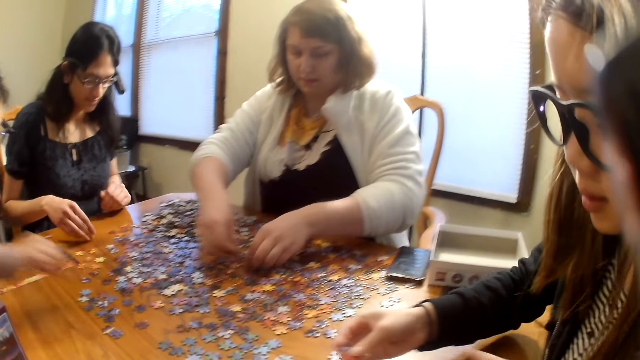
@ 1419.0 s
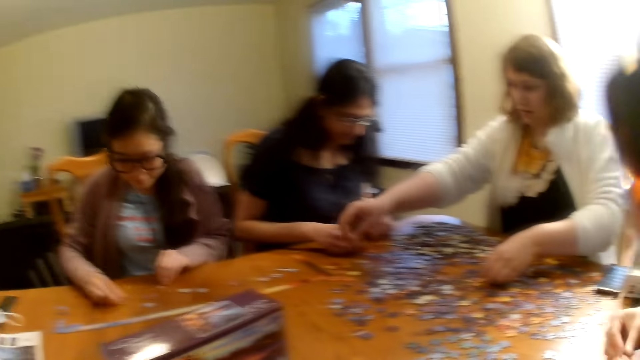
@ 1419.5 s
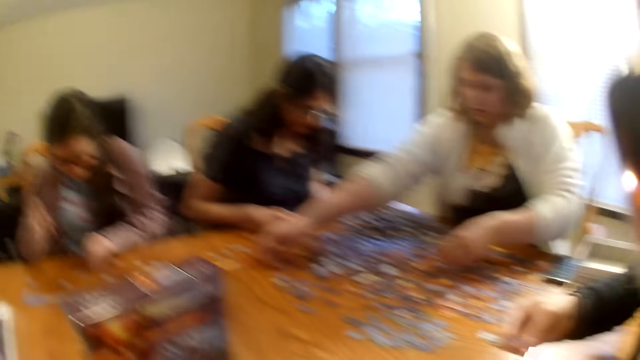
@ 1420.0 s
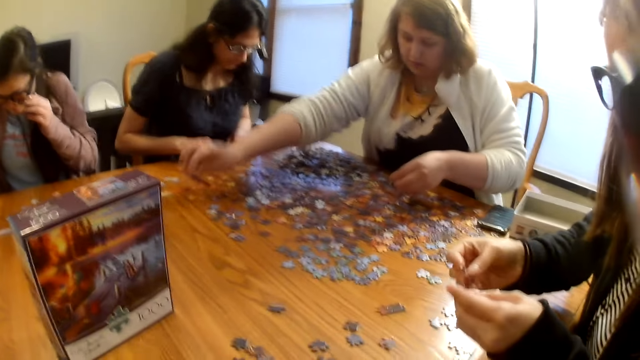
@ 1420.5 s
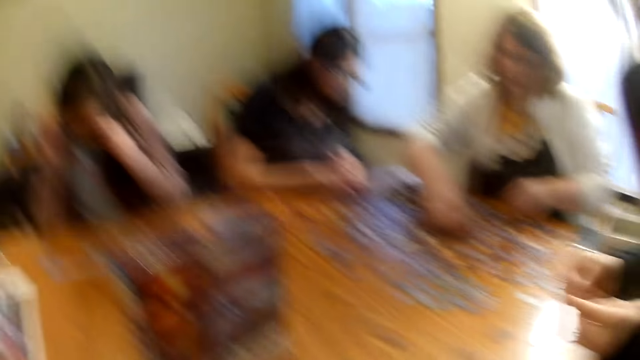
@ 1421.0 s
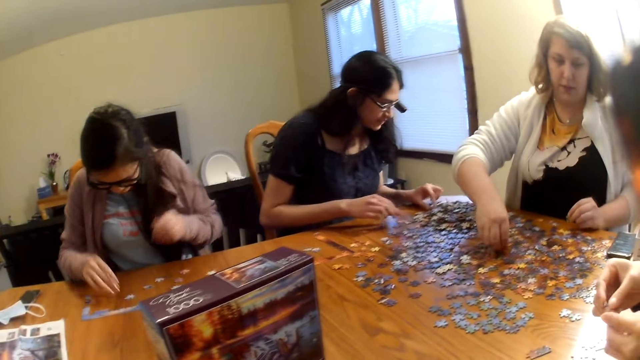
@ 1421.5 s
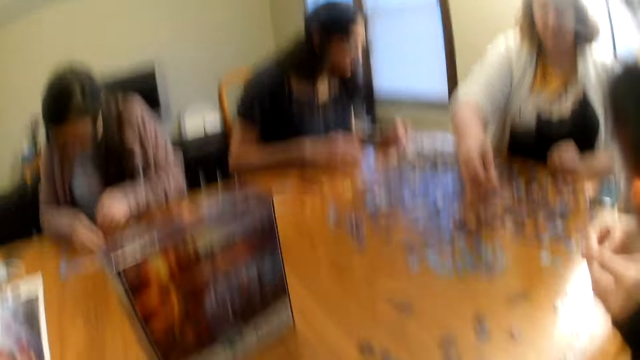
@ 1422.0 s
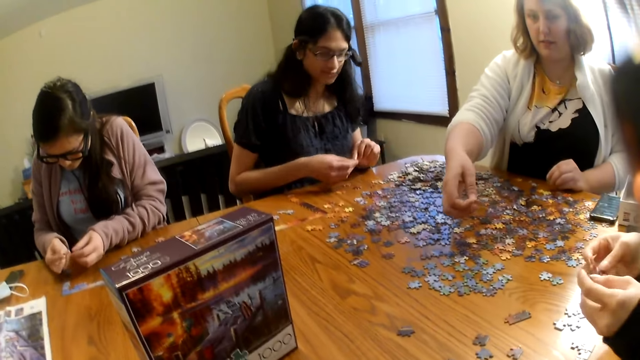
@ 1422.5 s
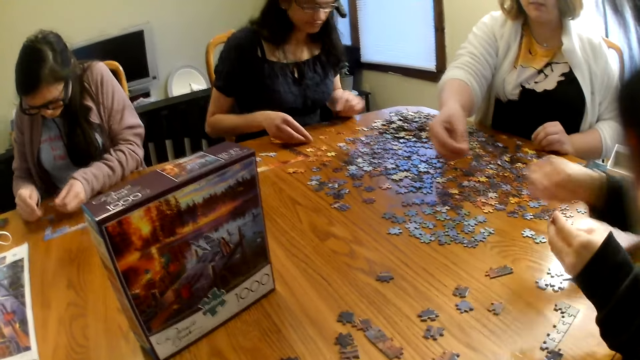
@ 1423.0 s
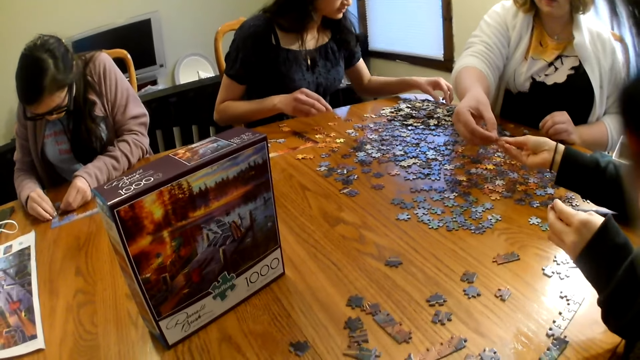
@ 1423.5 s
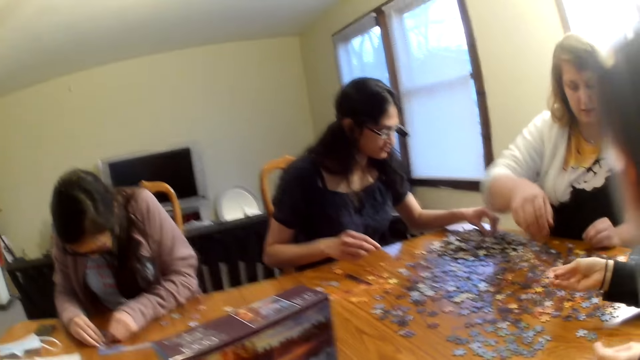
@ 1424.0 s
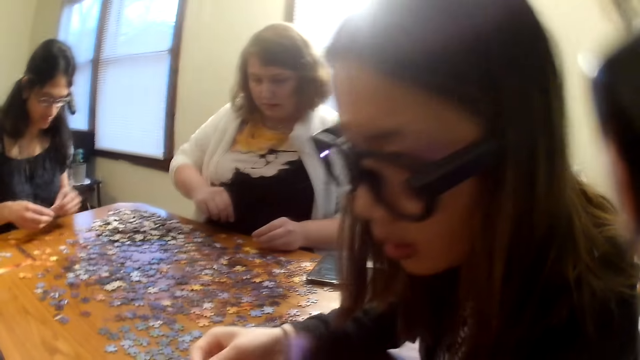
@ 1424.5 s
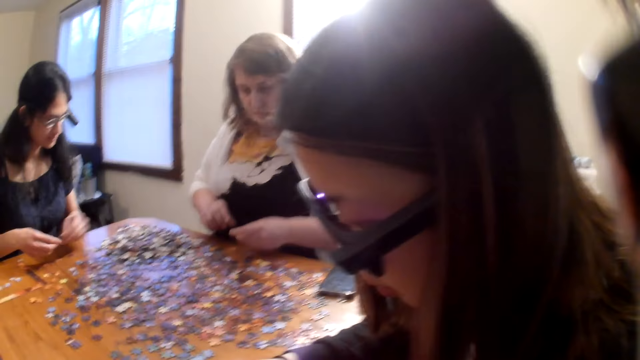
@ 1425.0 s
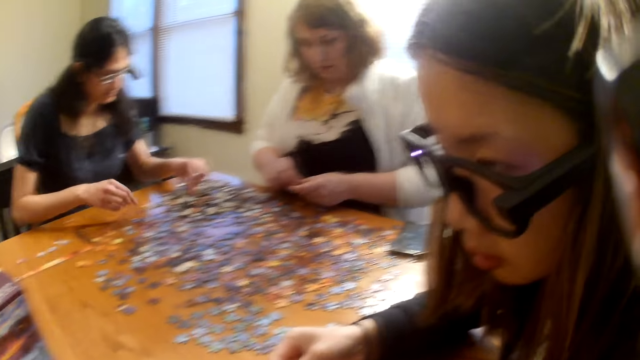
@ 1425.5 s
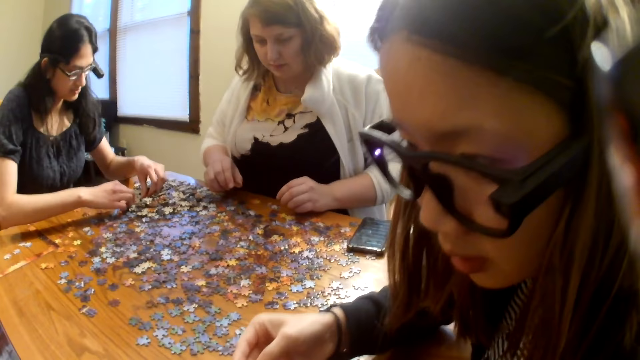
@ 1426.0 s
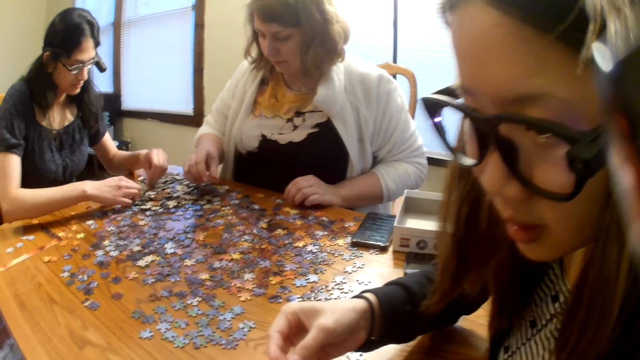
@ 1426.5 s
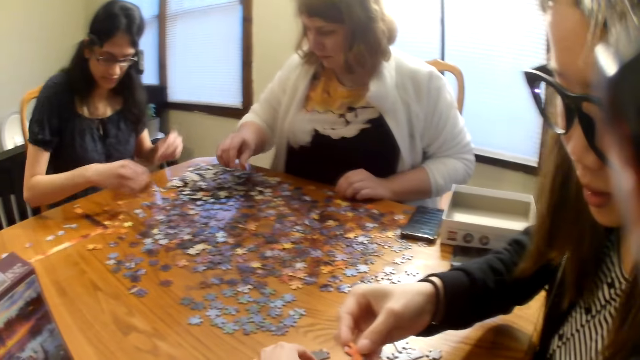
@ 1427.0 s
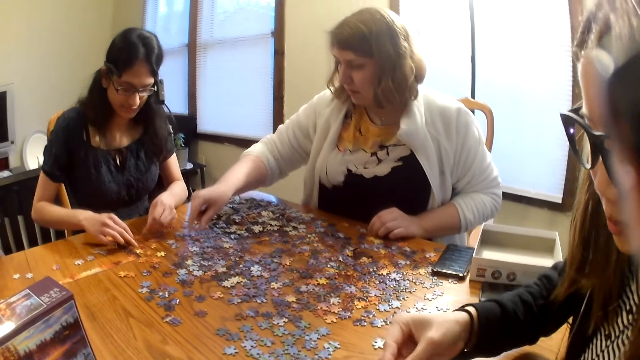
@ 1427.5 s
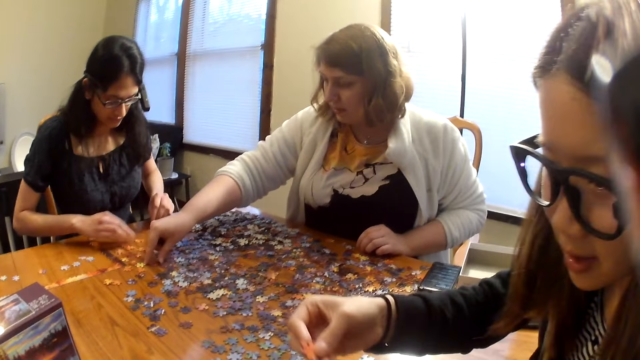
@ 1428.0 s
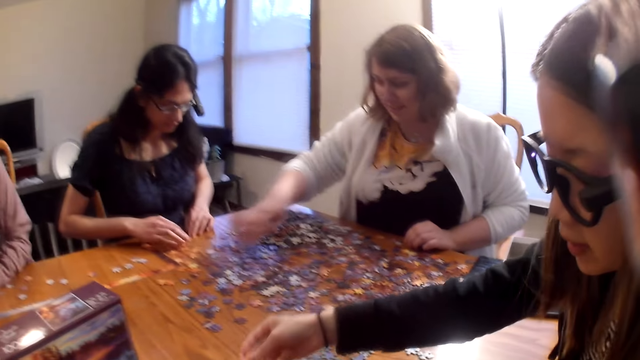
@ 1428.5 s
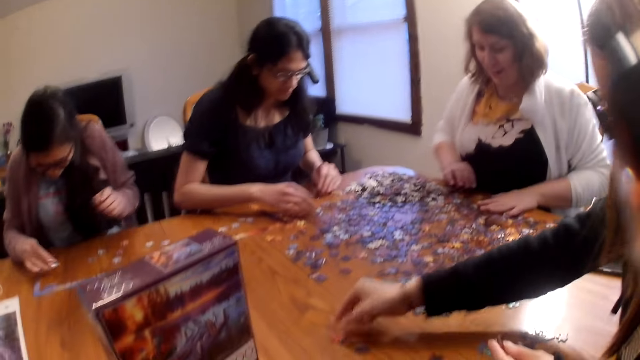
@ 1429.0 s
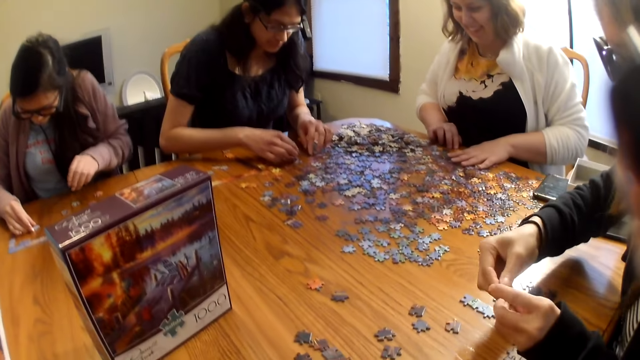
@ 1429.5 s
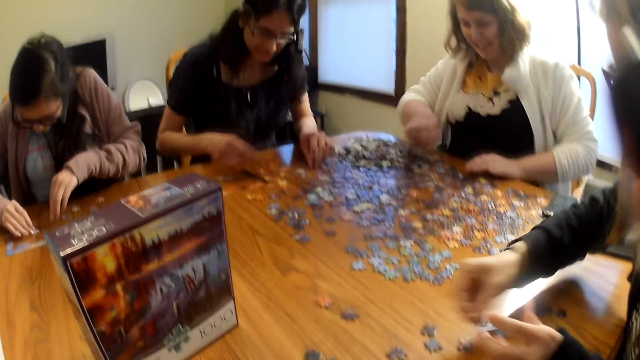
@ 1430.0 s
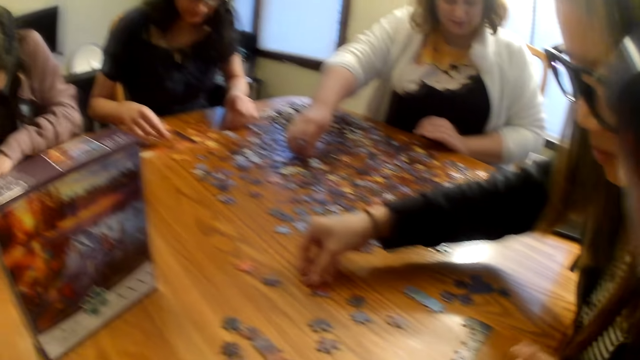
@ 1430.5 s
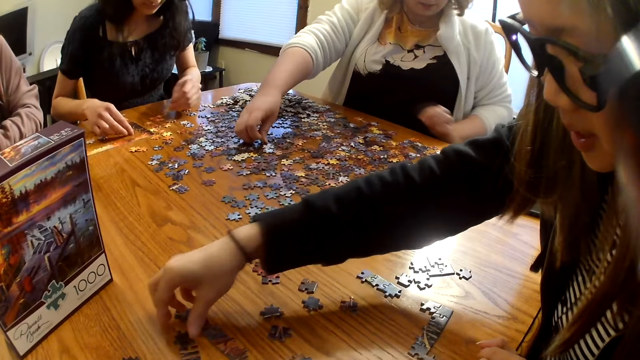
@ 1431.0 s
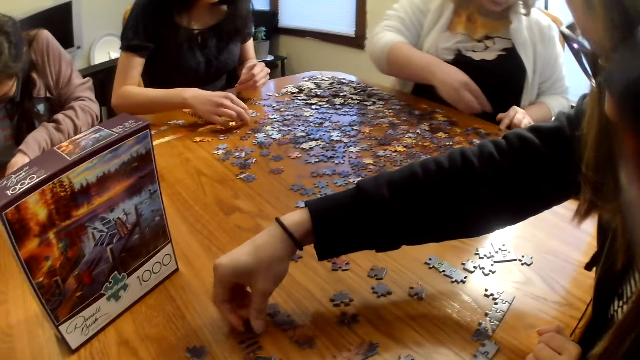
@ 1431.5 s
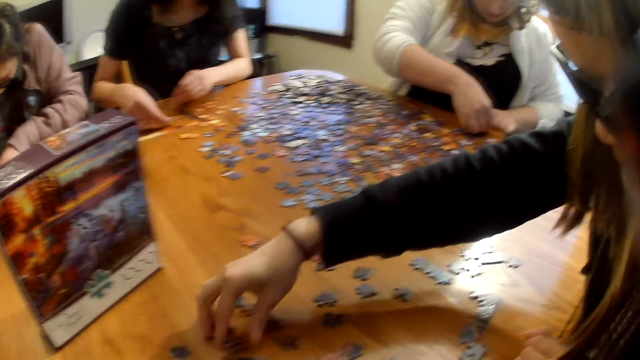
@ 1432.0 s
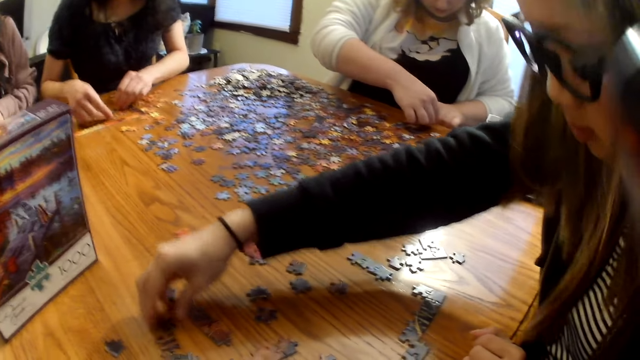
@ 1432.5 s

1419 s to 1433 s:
A woman speaks. Another woman places the piece on the table. The first woman looks at the piece. A third woman gives a piece to the first woman. The camera wearer looks around. The third woman picks a piece from the table. The second woman places a piece on the table. The first woman places the piece on the table.

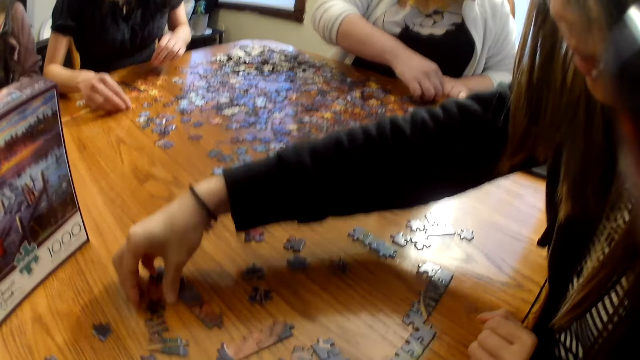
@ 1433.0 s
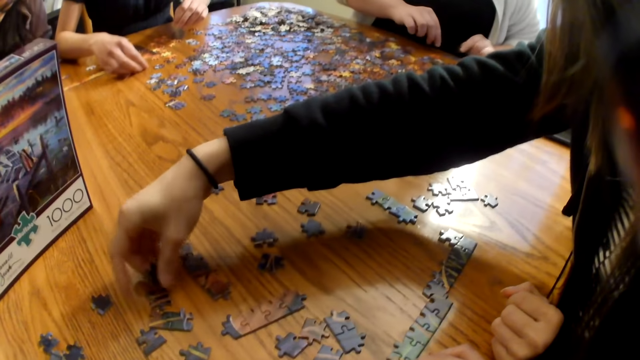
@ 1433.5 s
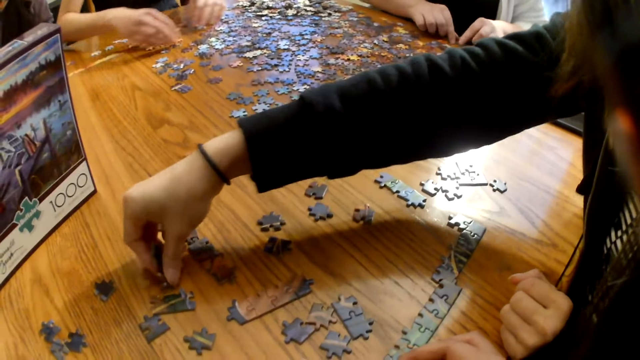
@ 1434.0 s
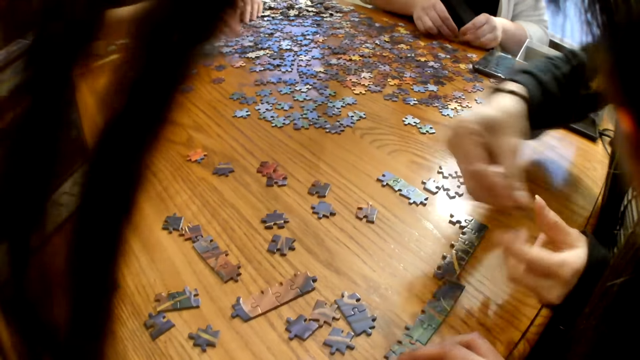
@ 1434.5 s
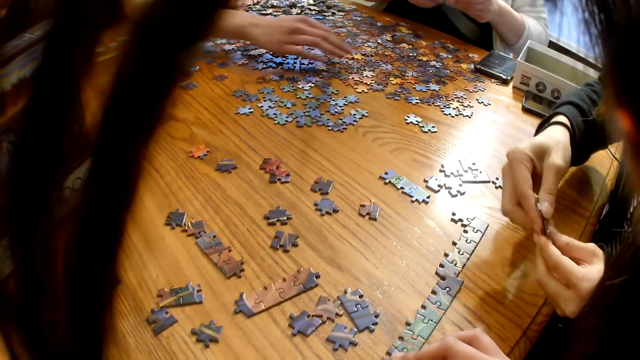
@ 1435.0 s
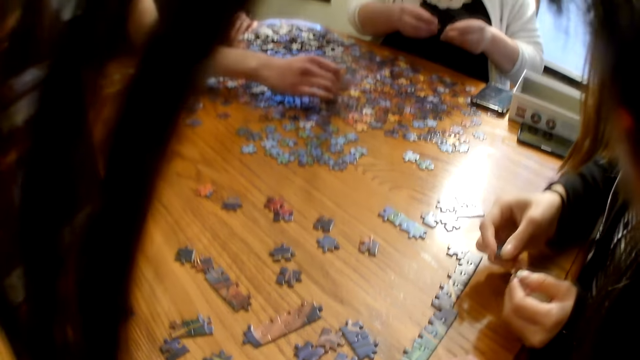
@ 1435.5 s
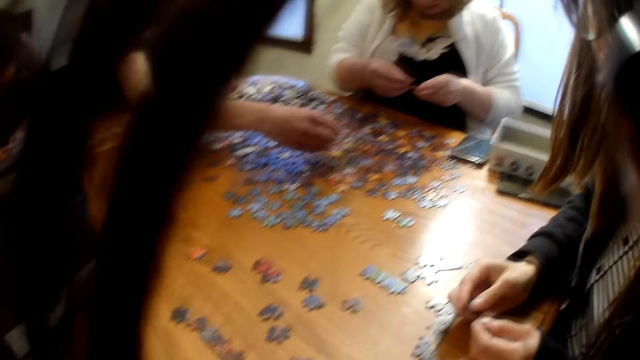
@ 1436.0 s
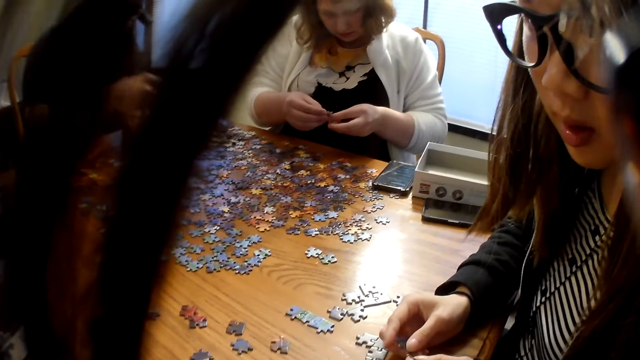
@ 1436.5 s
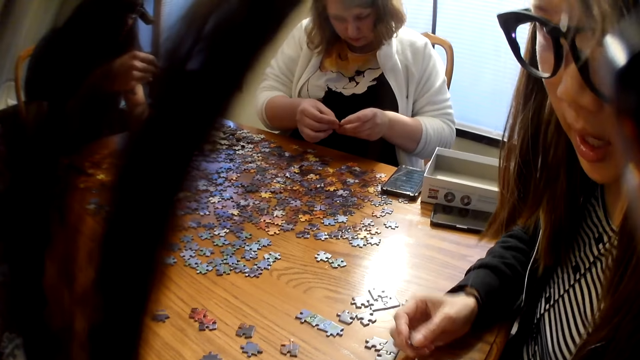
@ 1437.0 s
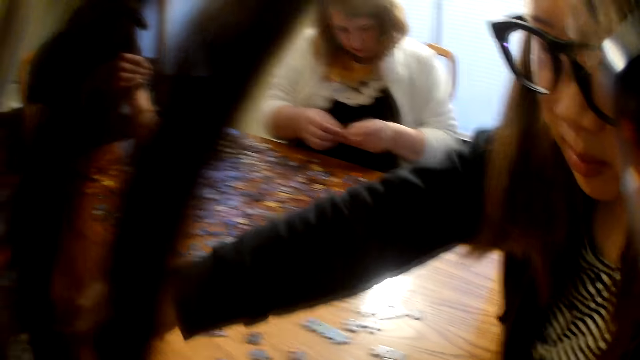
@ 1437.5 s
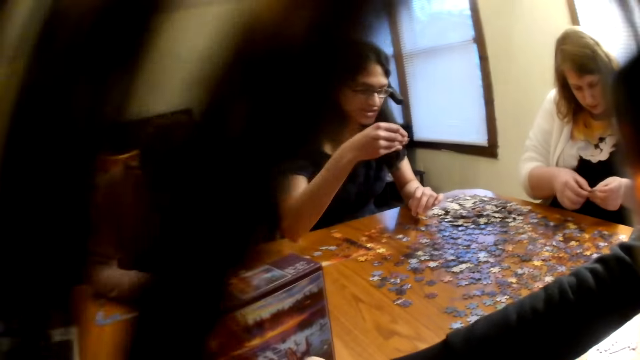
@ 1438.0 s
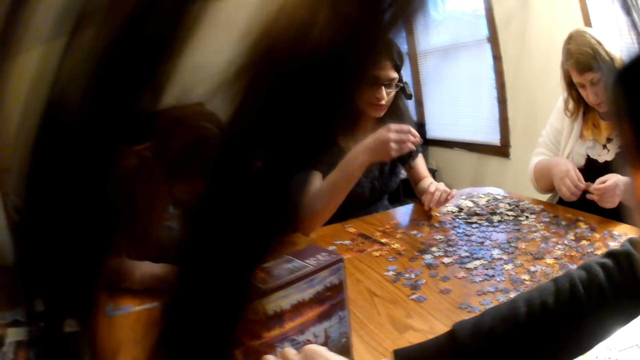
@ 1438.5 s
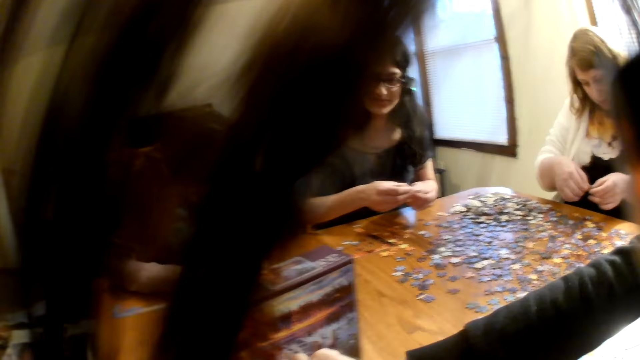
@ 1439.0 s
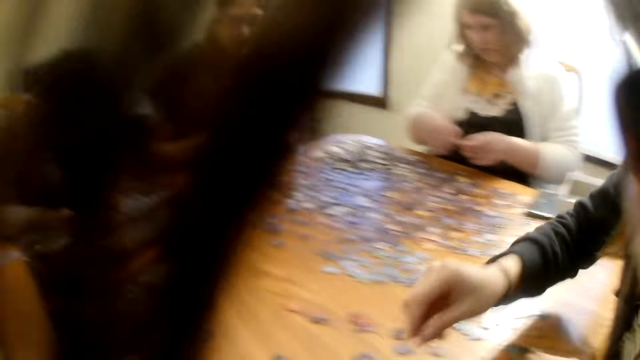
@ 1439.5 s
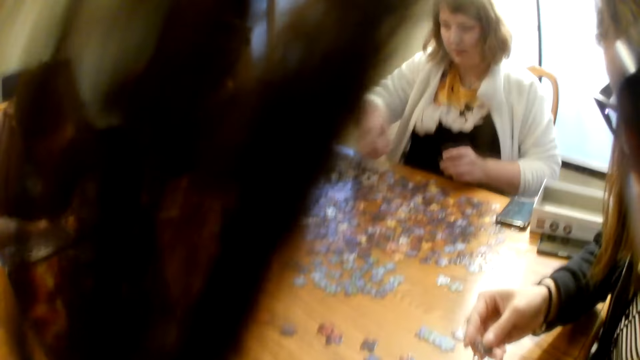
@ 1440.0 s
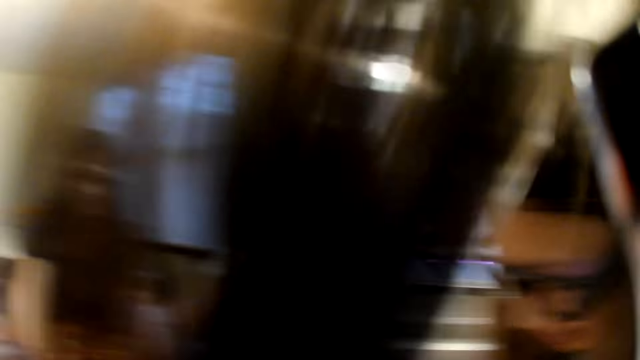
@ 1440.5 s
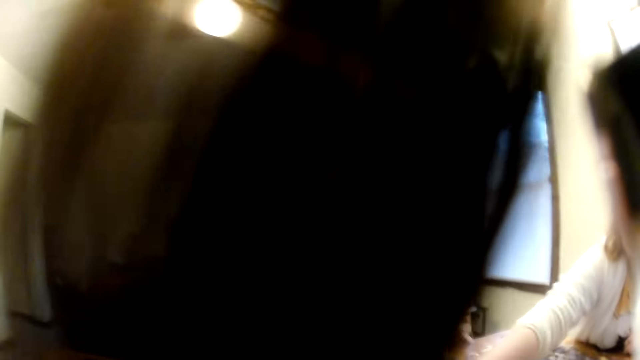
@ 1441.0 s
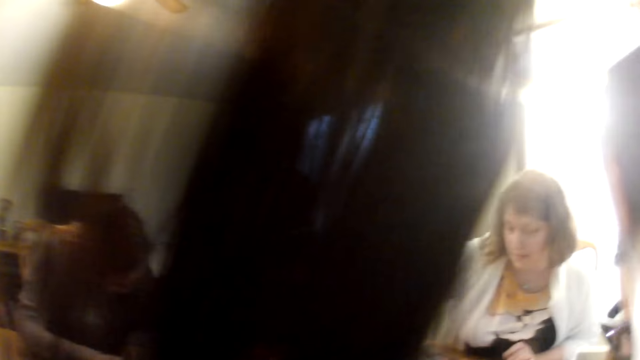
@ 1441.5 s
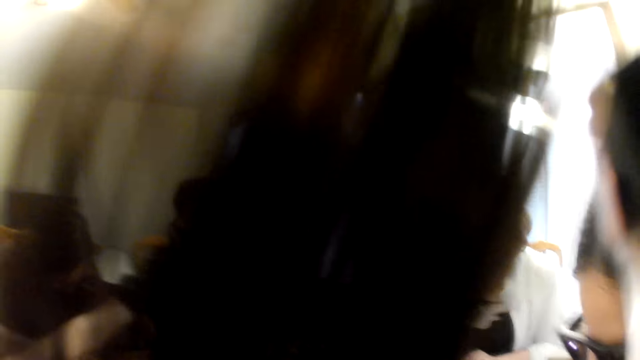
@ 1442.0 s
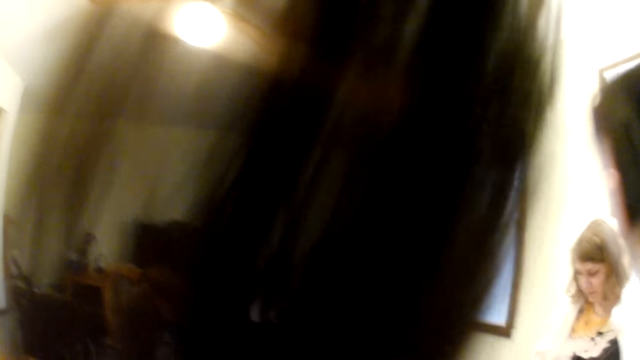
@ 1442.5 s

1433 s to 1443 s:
A woman picks the piece from the table, looks at the pieces and speaks. Another woman looks at the piece.
